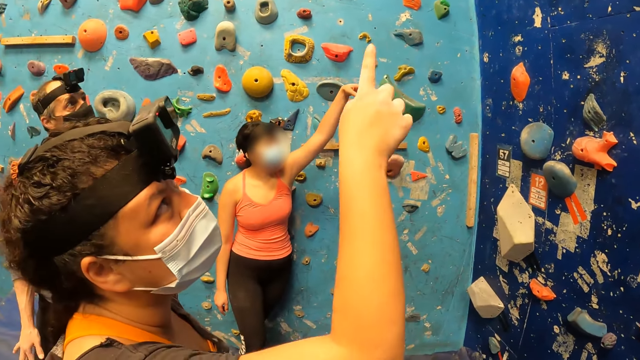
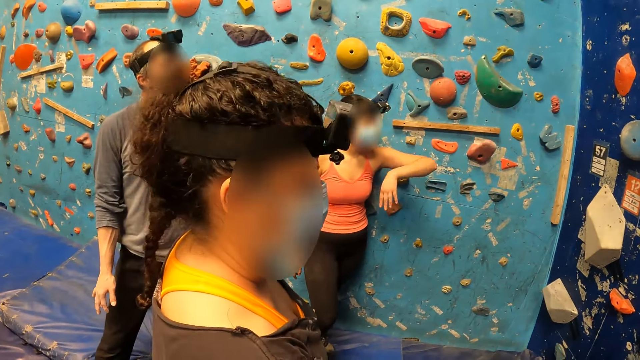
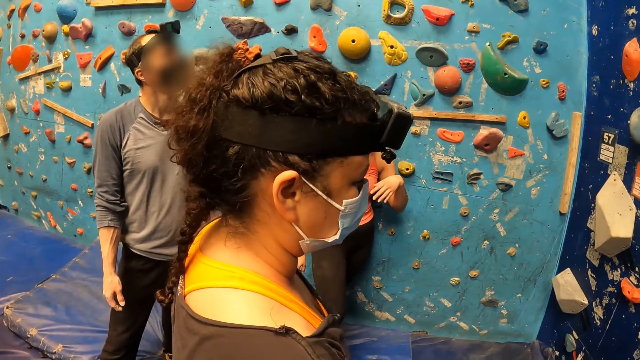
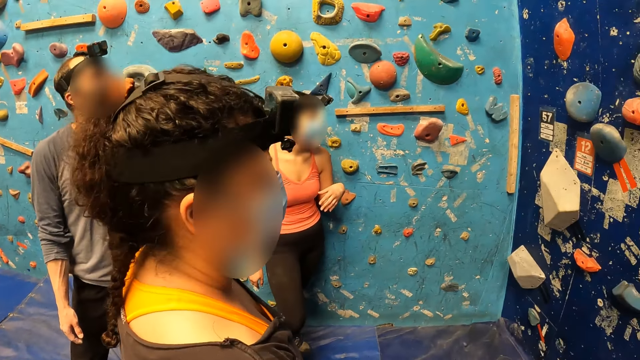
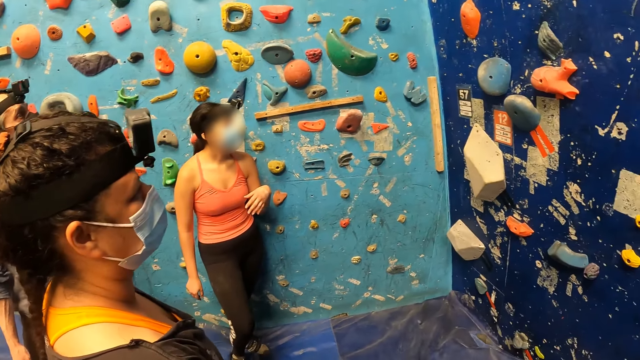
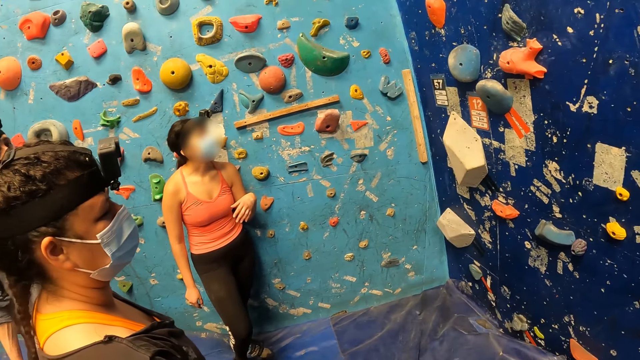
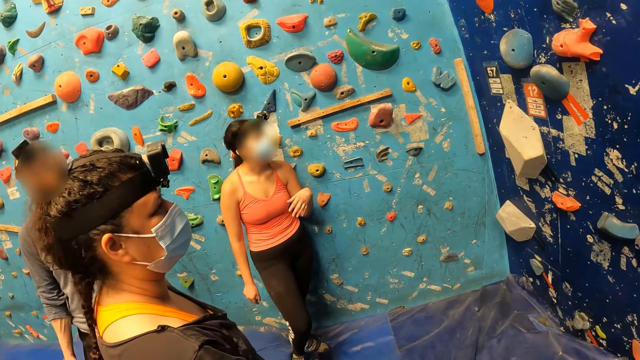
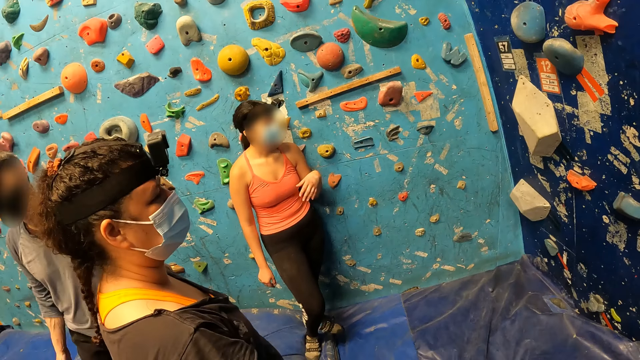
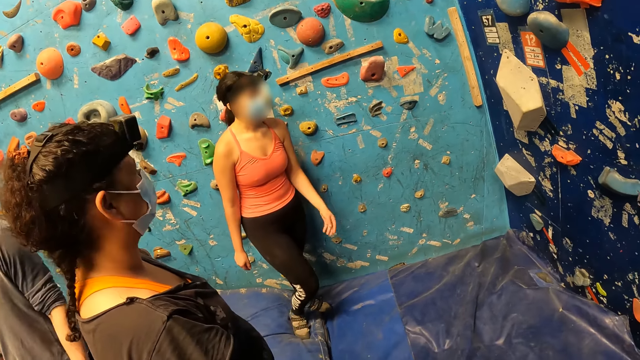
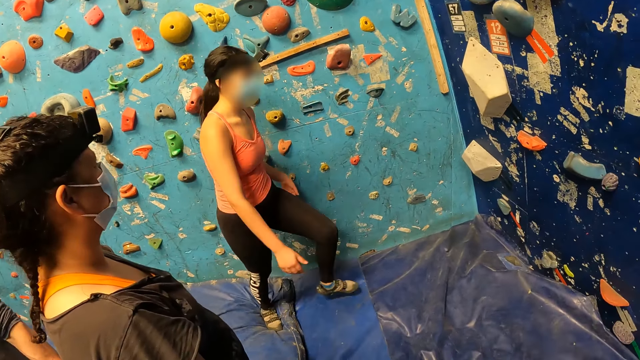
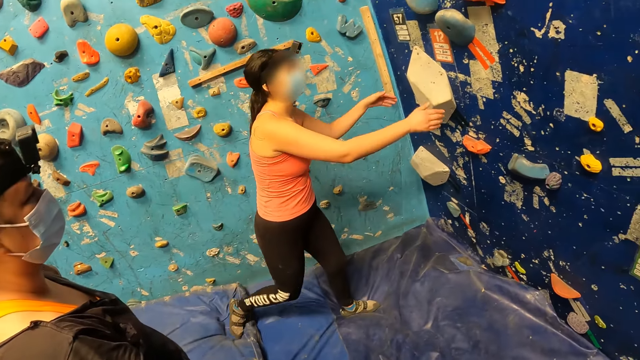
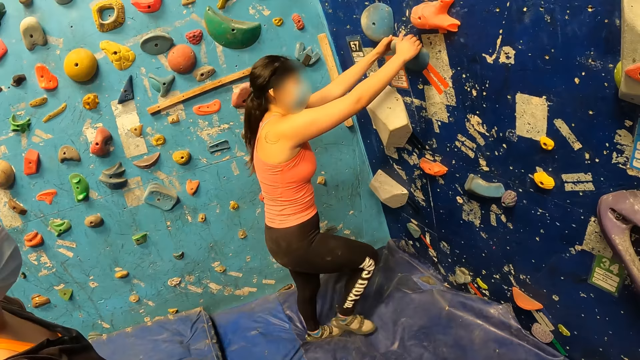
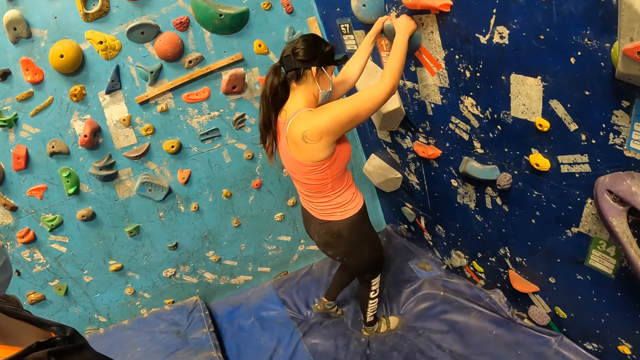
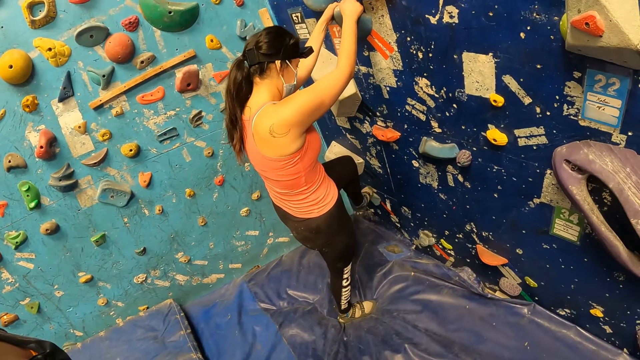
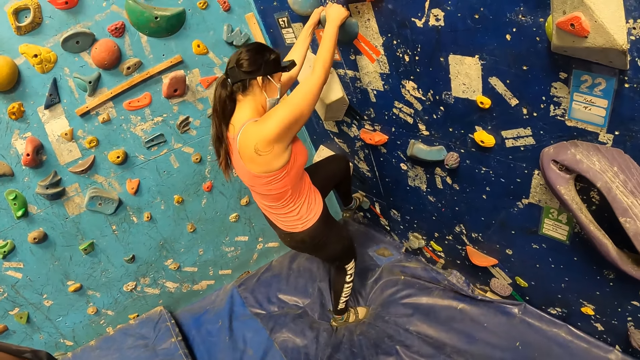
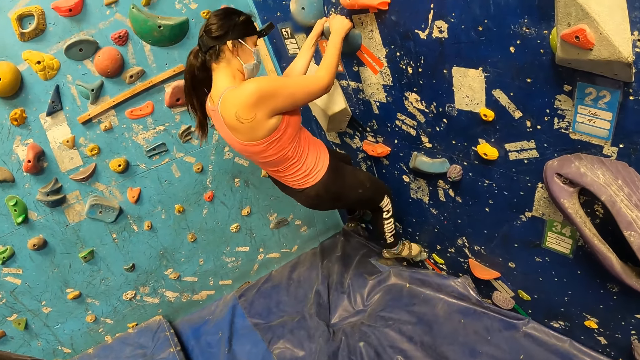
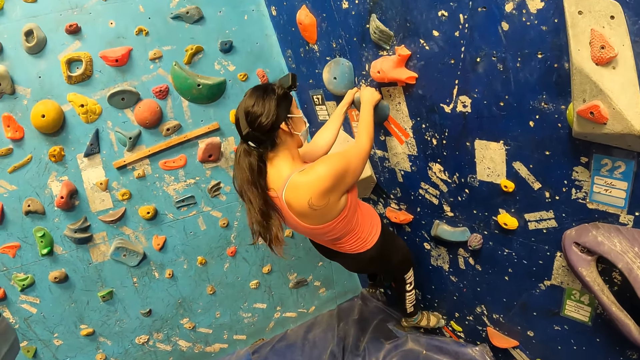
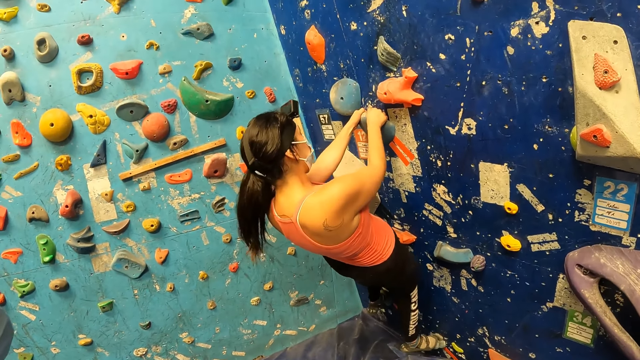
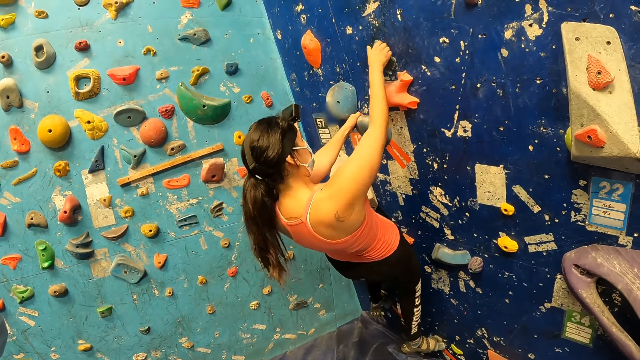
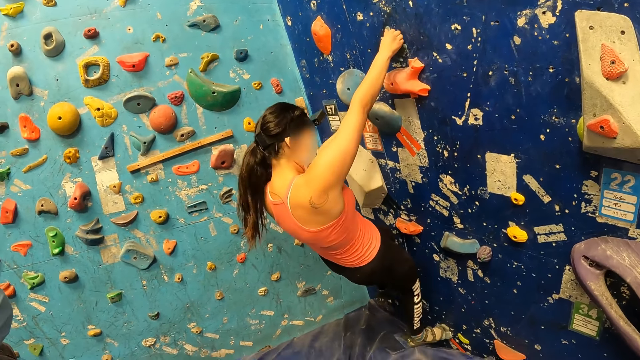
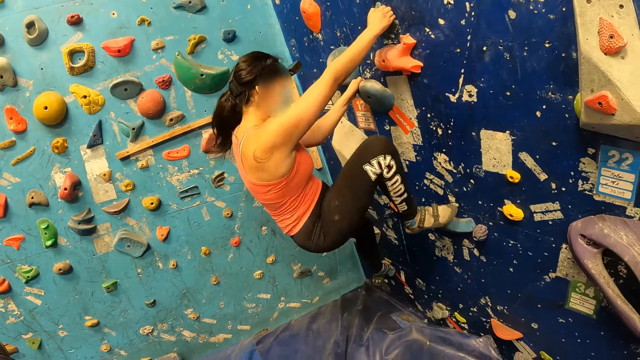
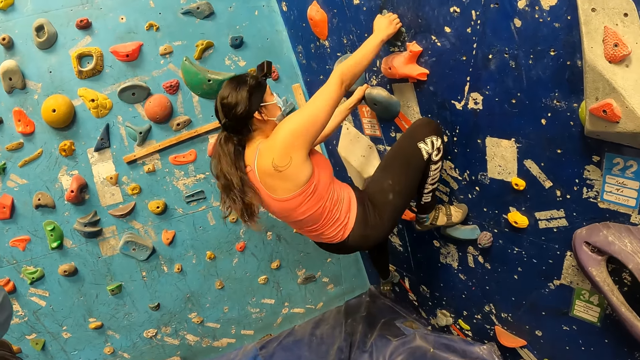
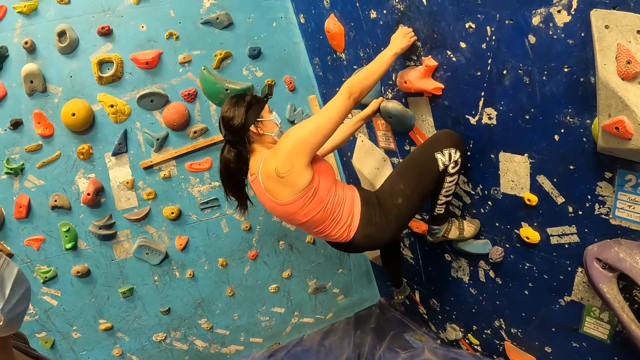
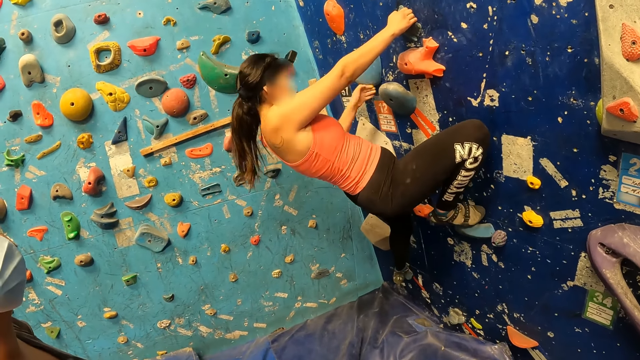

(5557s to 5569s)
The camera wearer looks at the climbing rock. The woman climbs the climbing wall.

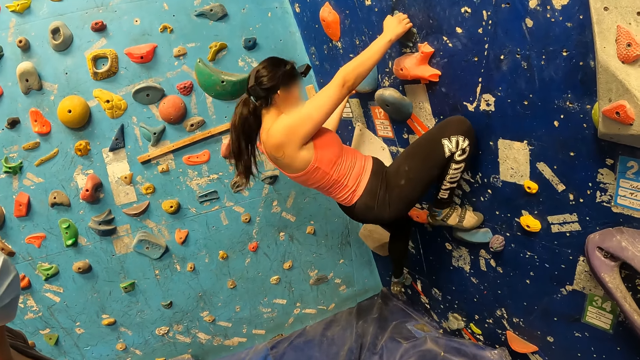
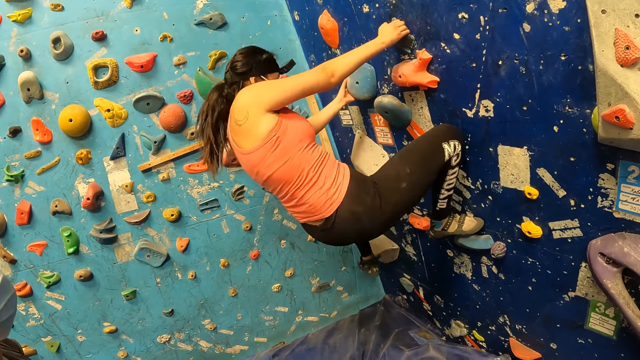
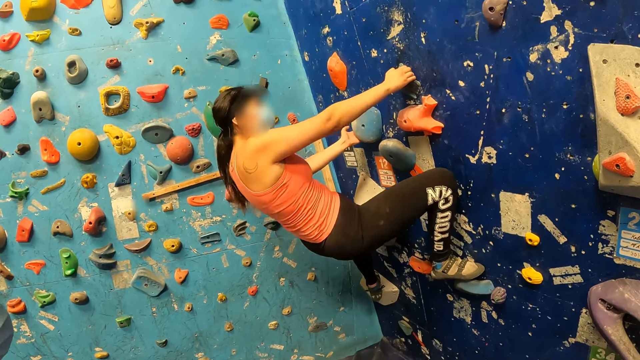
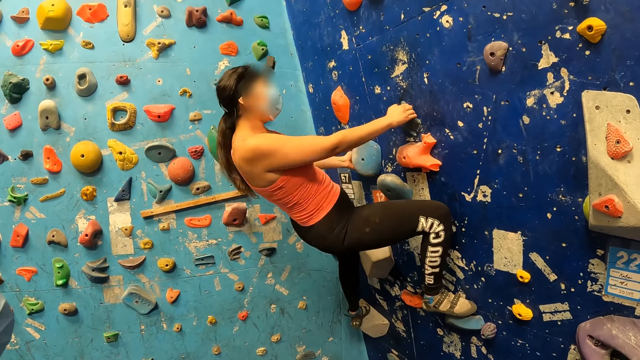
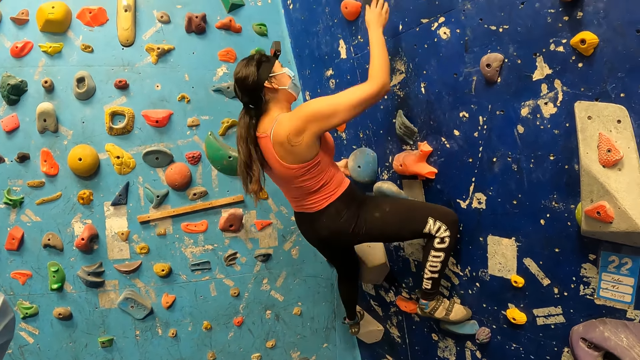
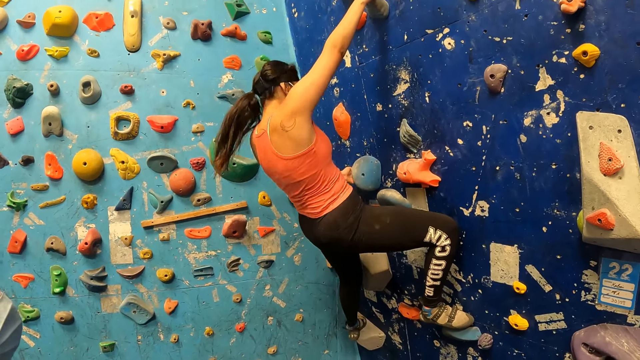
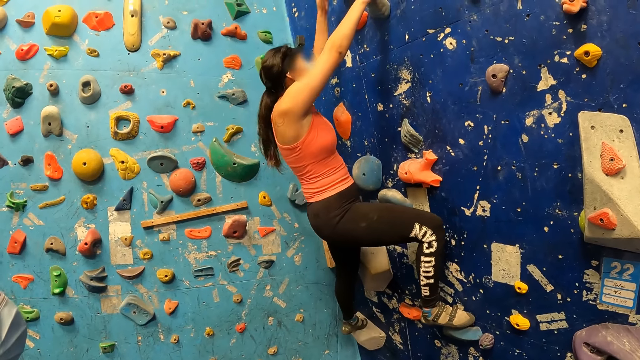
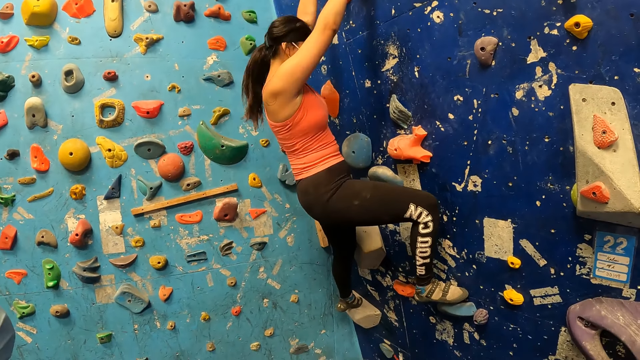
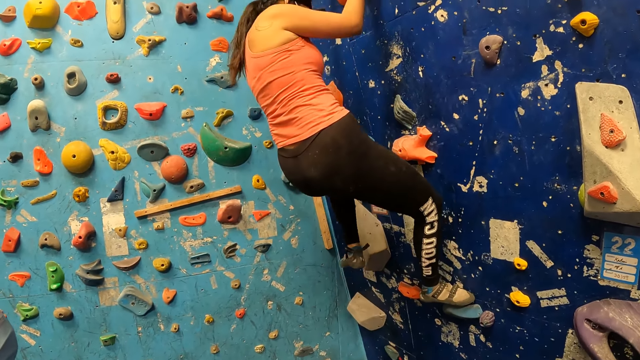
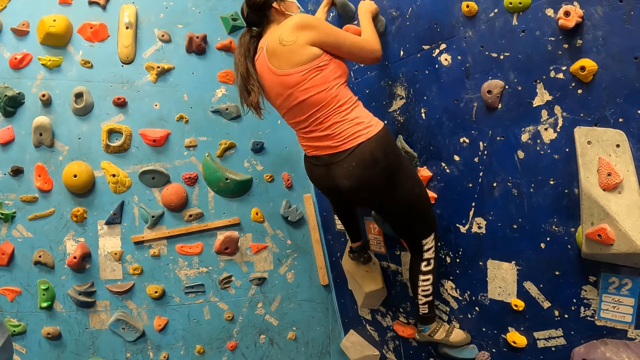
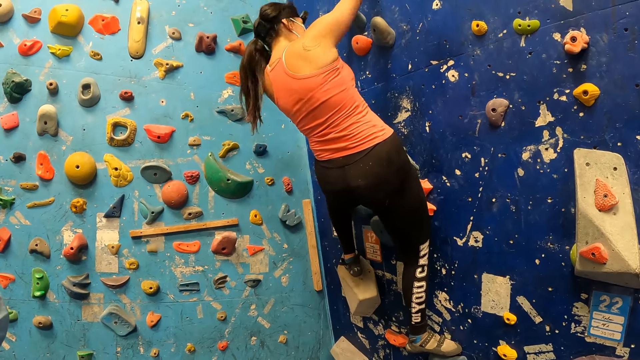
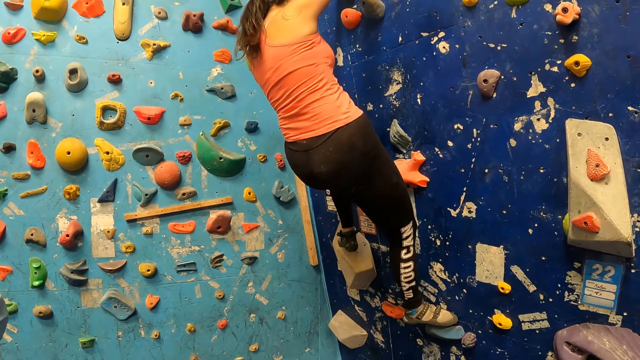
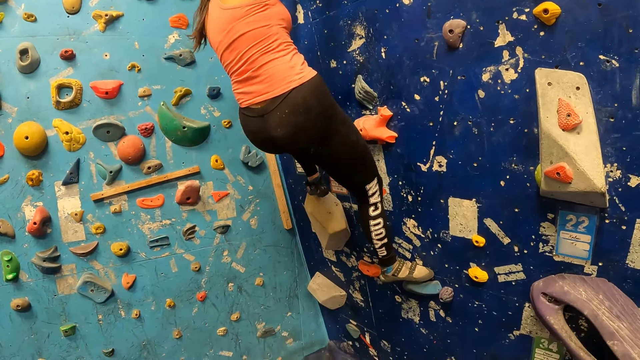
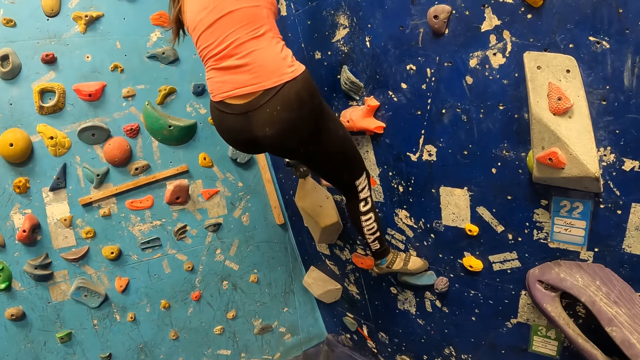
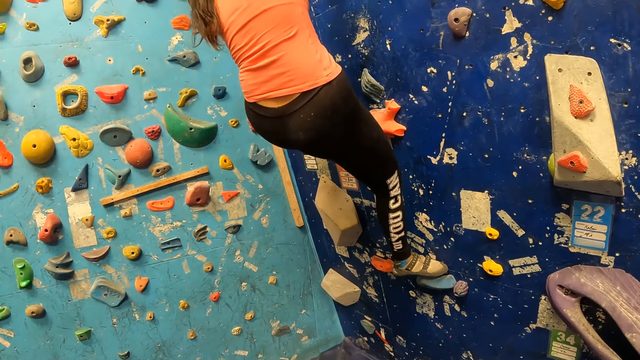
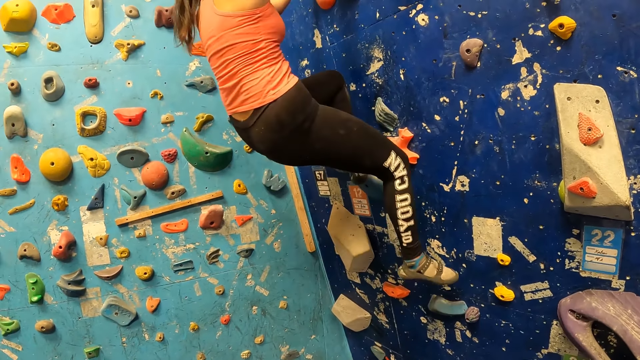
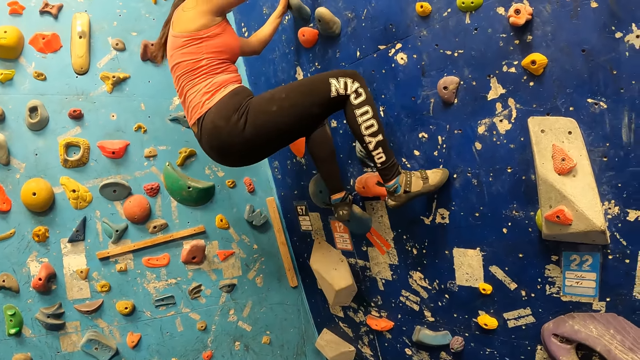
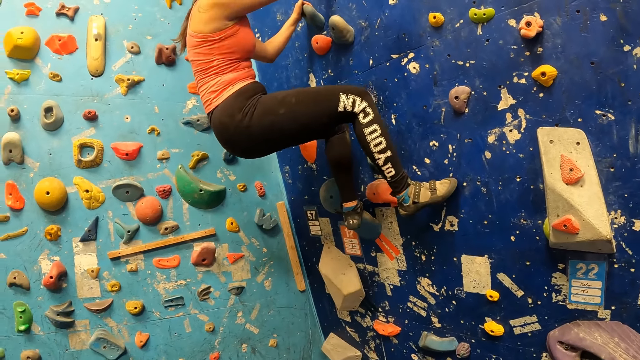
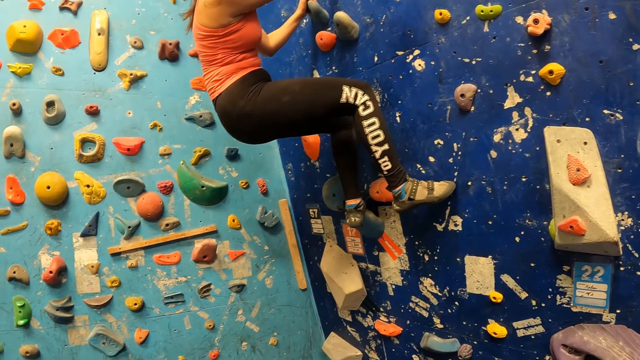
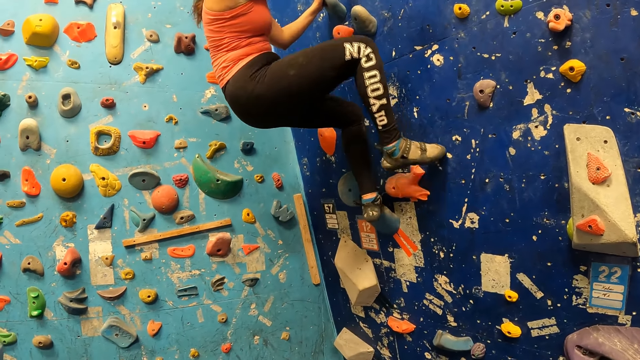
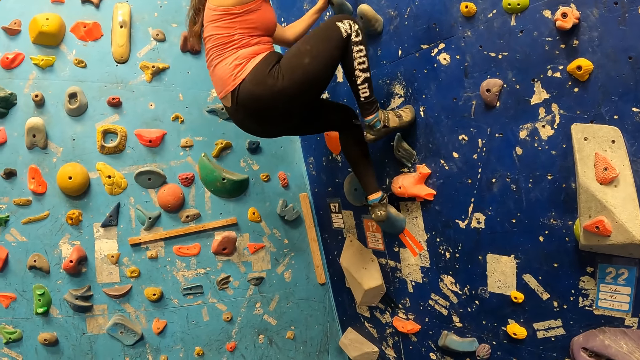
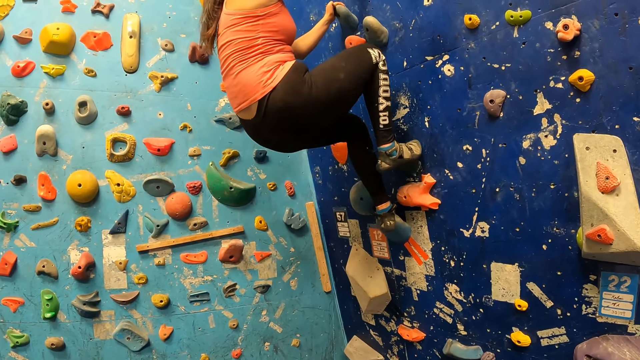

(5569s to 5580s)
The camera wearer watches the woman climb.
